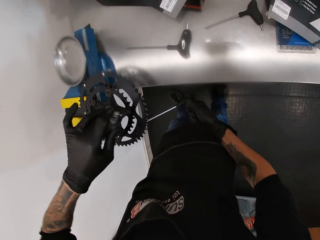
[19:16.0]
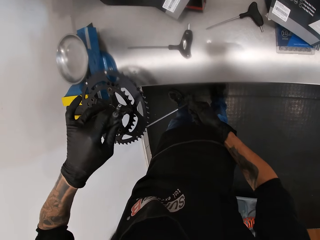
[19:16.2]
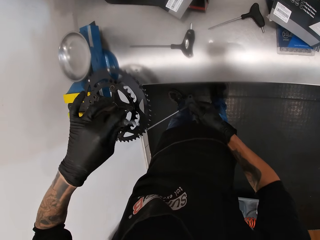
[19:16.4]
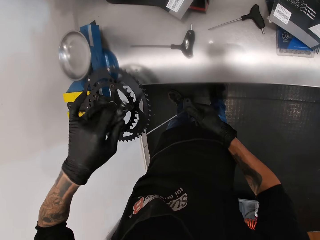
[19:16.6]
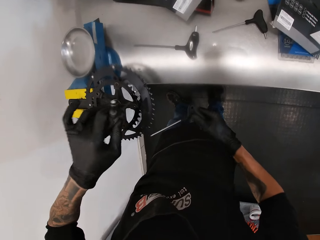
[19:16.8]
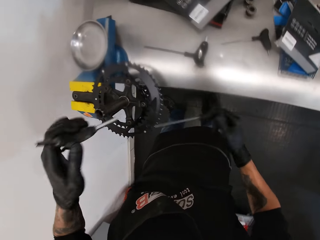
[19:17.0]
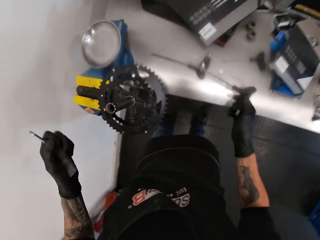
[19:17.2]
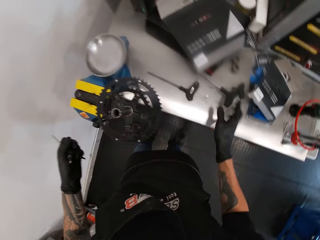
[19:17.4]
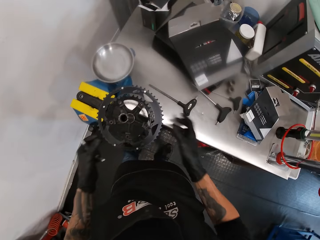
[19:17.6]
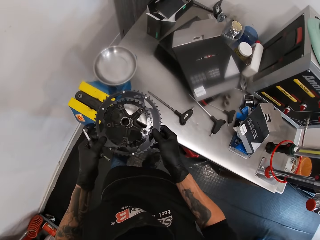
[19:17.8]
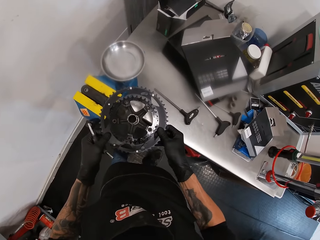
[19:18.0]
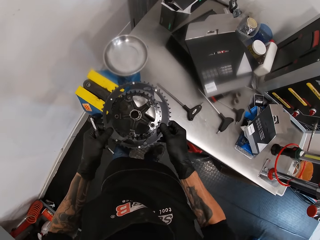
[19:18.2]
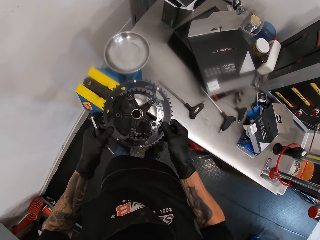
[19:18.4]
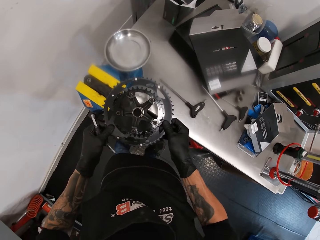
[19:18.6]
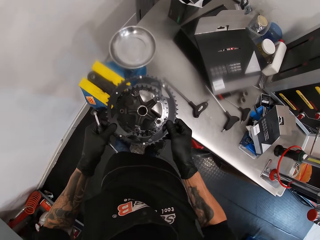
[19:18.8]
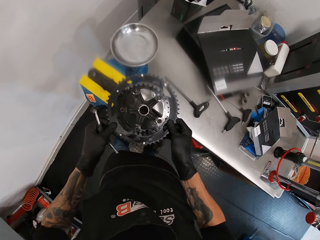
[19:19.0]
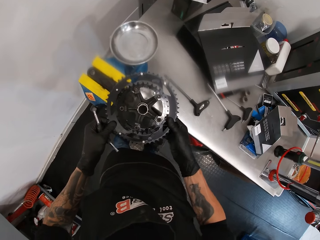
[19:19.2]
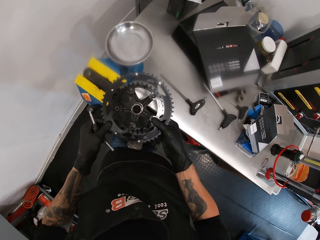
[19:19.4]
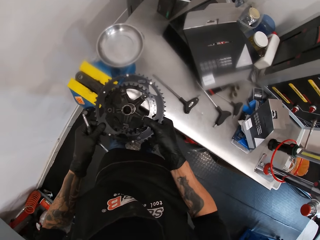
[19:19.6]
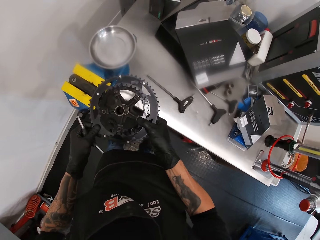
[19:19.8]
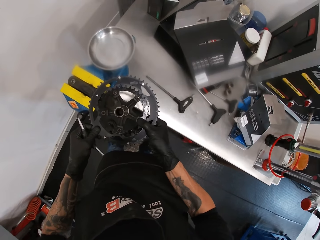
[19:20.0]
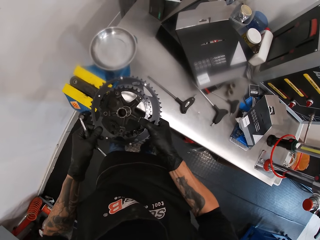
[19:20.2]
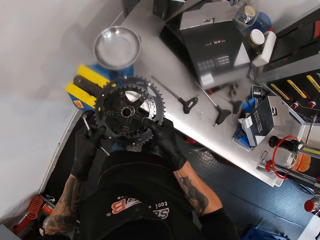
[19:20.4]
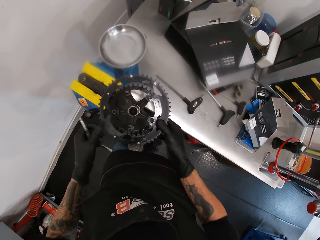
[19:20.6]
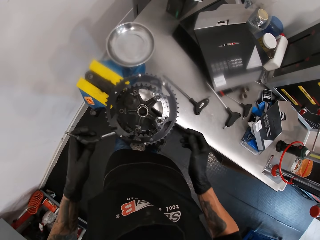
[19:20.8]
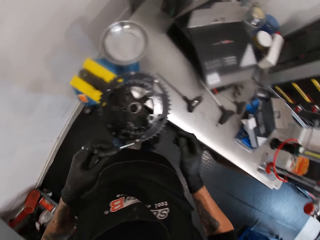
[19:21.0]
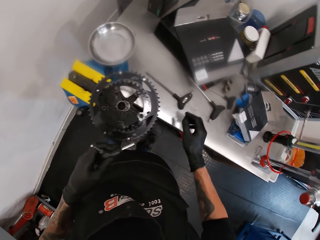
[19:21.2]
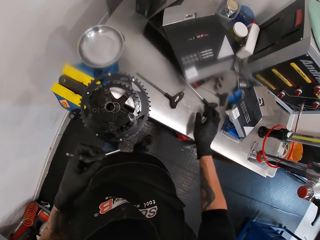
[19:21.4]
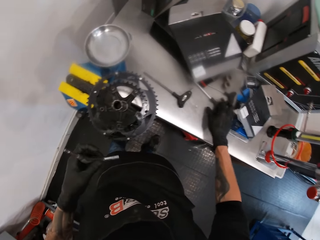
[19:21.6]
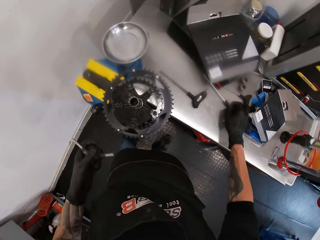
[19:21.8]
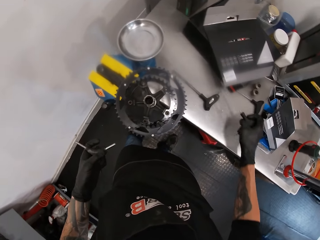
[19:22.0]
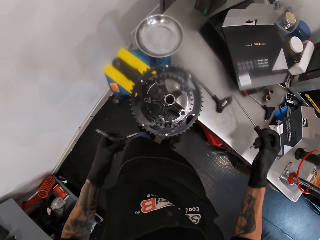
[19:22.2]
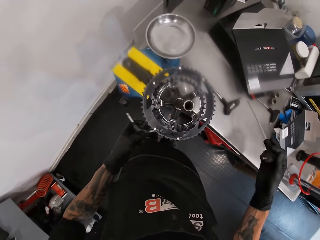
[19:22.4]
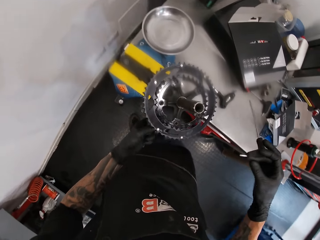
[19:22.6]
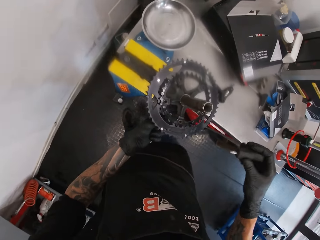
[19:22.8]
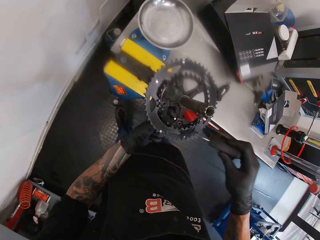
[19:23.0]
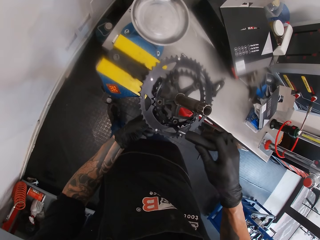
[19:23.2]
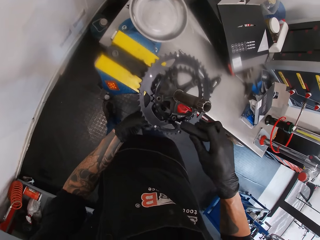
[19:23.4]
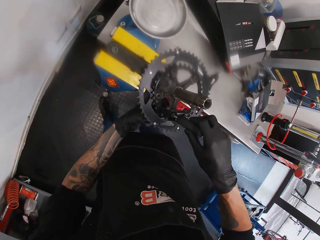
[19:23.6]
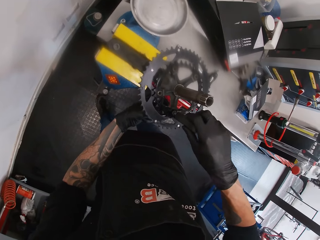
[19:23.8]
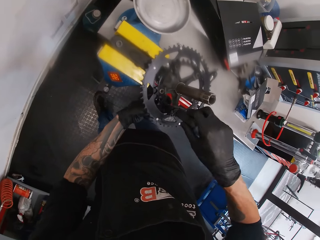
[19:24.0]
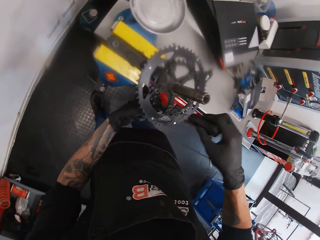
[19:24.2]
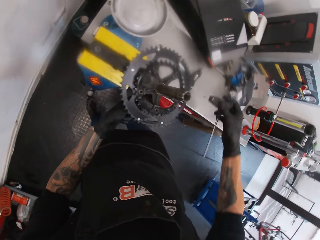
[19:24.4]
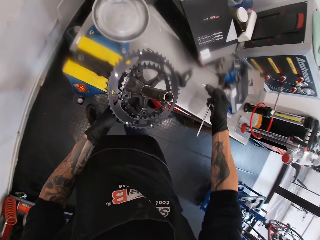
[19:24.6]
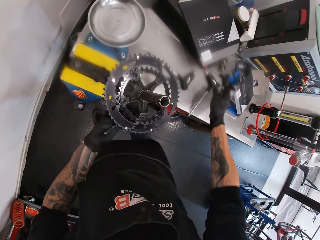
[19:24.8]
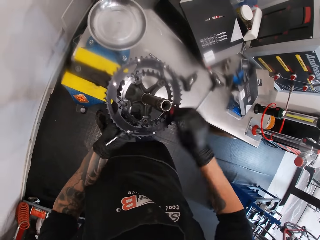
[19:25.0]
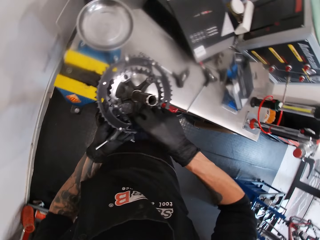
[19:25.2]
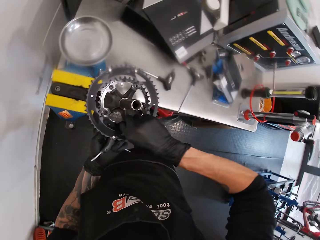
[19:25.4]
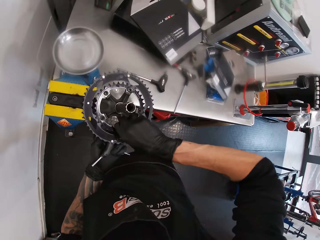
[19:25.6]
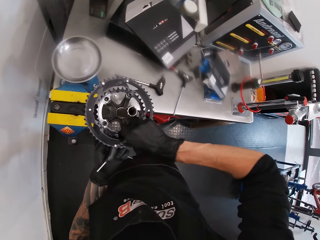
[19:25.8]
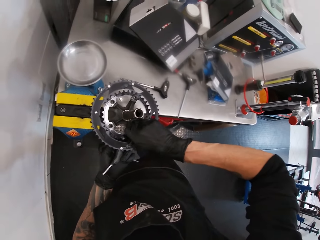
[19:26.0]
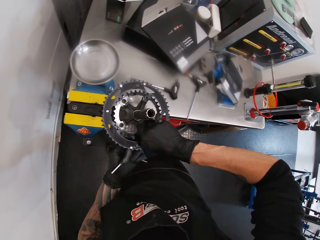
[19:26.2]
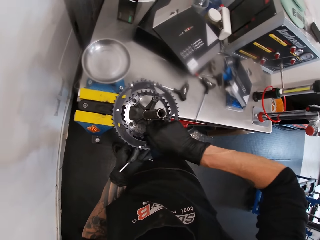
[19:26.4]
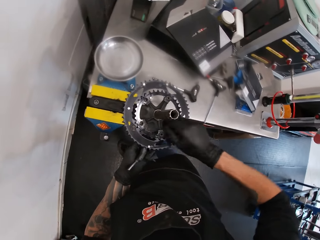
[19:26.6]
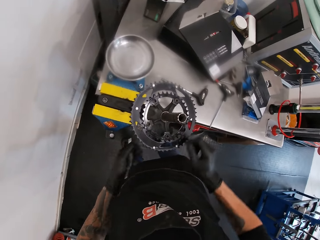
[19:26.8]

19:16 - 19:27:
The camera wearer removes the nut screwdriver in his right hand from the nut at the base of the chainring. He removes the nut screwdriver in his left hand from the bolt. He drops the nut screwdriver in his right hand on the workbench. He checks the firmness of the bolt on the chainring with his hands. He picks up the nut screwdriver from the workbench with his right hand. He fixes the nut screwdriver in his left hand on the nut at the base of the chainring. He places the nut screwdriver in his right hand on the bolt on top of the chainring. He drops the nut screwdriver in his right hand on the workbench. He turns the bolt with his right hand. He tightens the bolts.

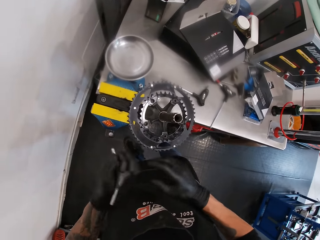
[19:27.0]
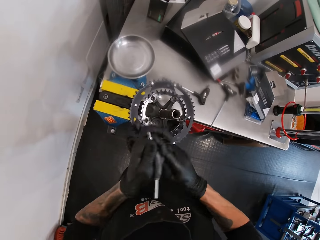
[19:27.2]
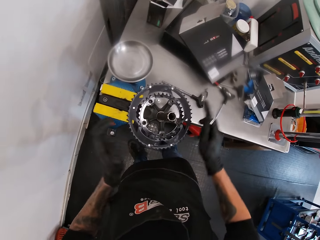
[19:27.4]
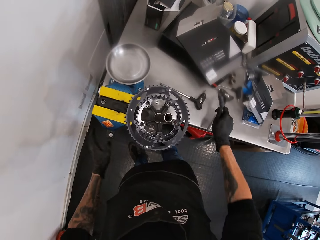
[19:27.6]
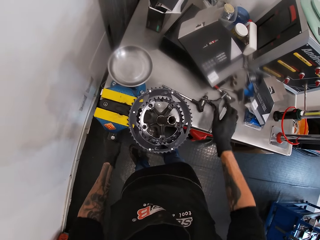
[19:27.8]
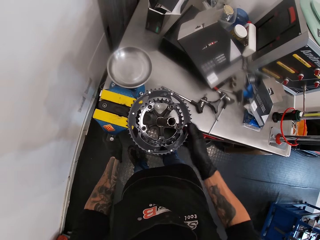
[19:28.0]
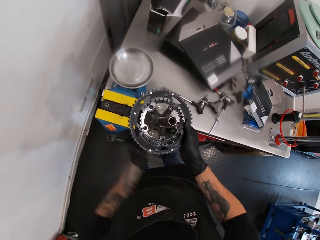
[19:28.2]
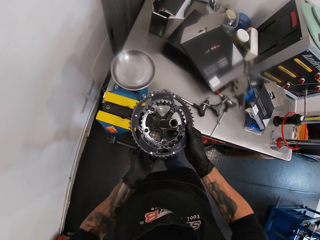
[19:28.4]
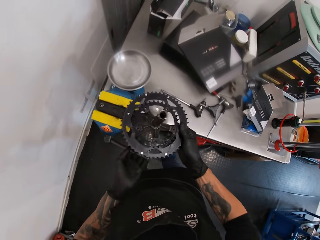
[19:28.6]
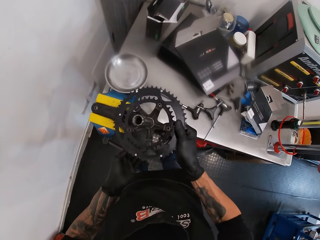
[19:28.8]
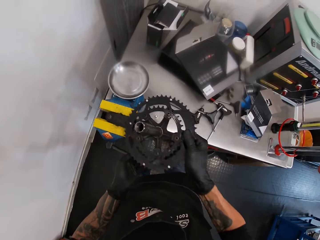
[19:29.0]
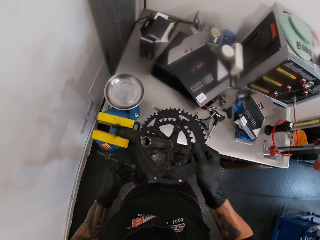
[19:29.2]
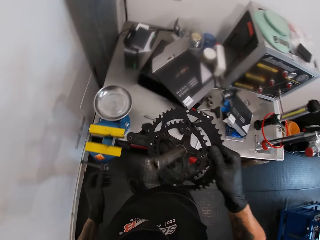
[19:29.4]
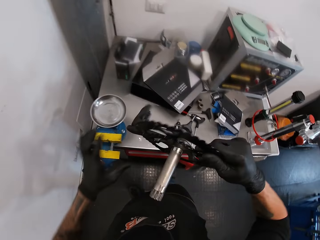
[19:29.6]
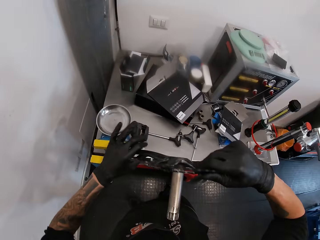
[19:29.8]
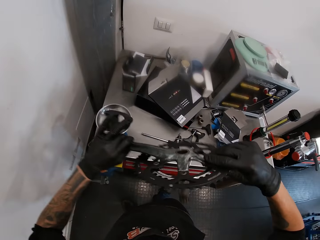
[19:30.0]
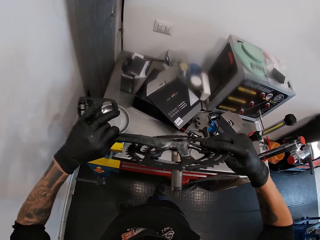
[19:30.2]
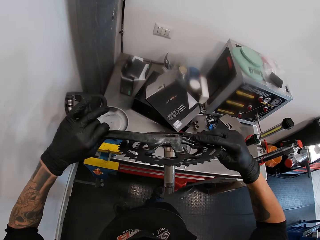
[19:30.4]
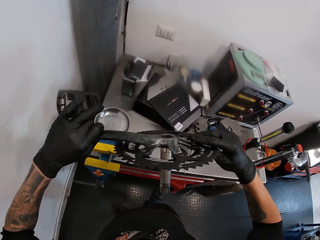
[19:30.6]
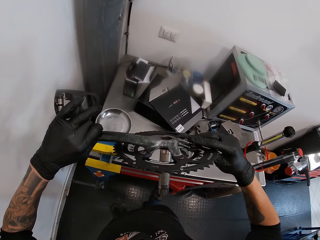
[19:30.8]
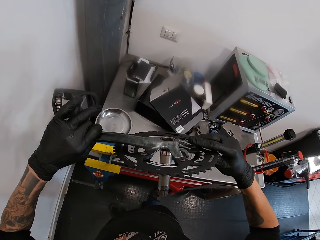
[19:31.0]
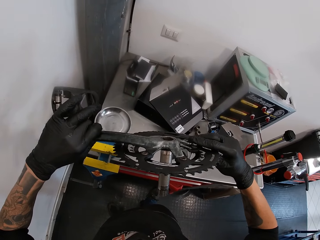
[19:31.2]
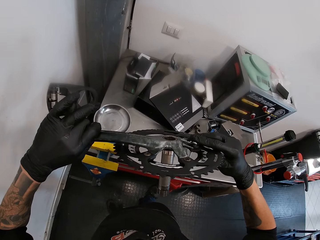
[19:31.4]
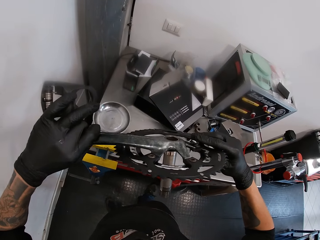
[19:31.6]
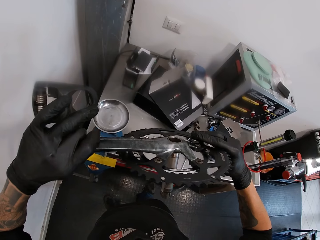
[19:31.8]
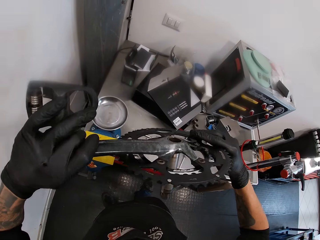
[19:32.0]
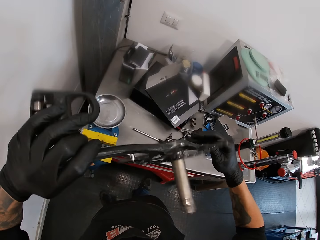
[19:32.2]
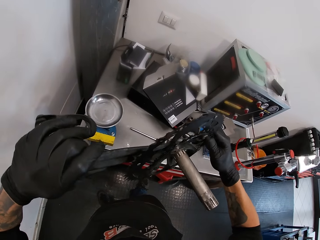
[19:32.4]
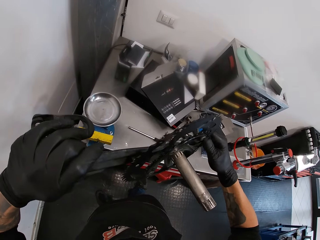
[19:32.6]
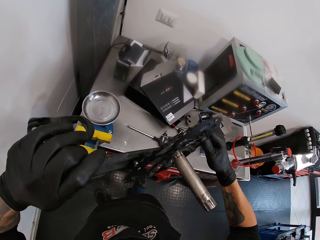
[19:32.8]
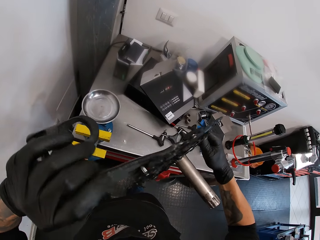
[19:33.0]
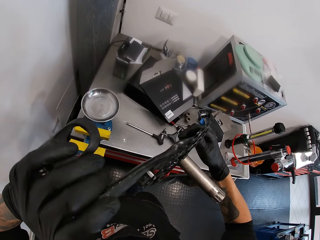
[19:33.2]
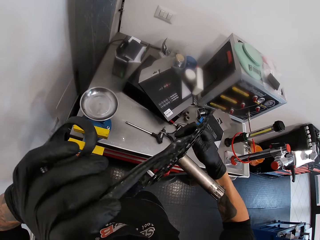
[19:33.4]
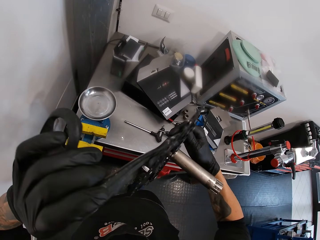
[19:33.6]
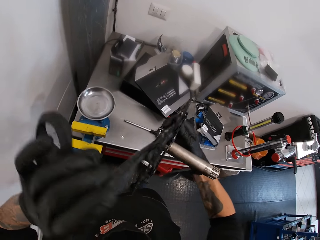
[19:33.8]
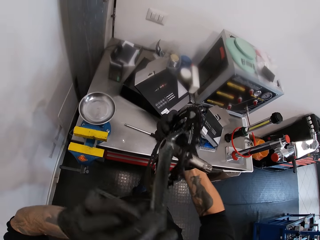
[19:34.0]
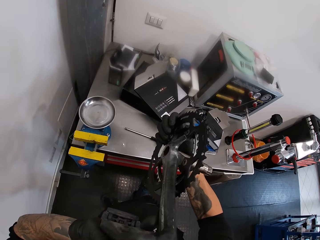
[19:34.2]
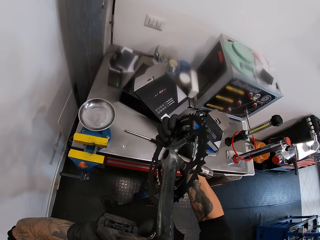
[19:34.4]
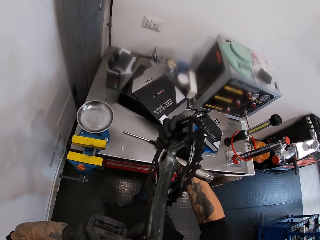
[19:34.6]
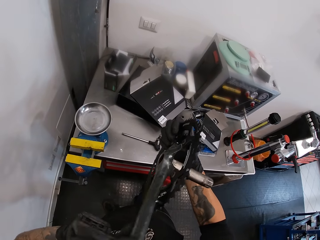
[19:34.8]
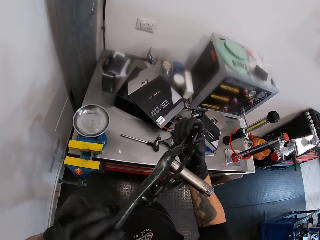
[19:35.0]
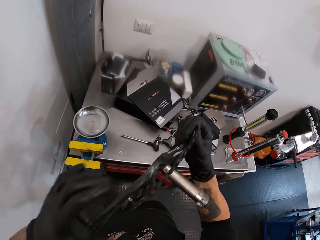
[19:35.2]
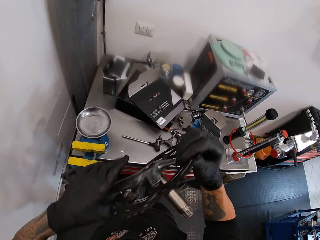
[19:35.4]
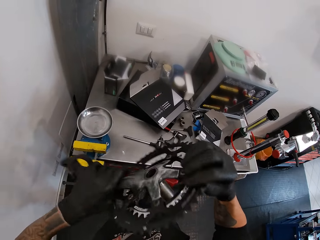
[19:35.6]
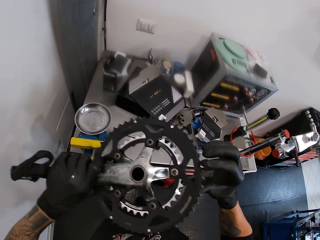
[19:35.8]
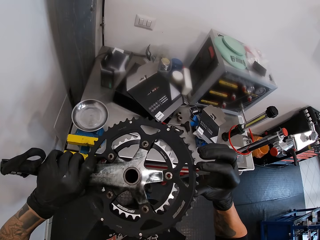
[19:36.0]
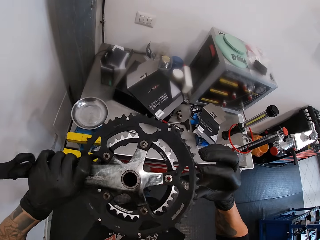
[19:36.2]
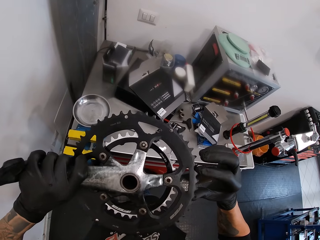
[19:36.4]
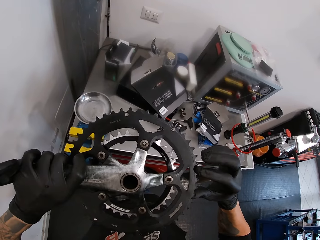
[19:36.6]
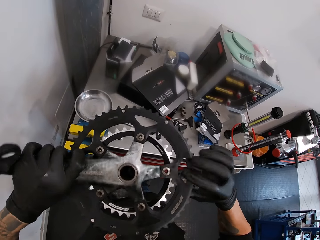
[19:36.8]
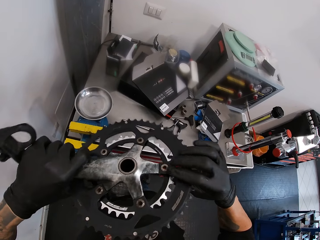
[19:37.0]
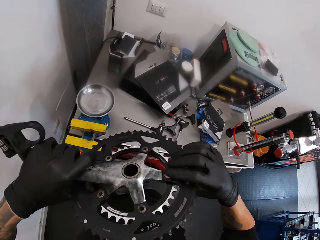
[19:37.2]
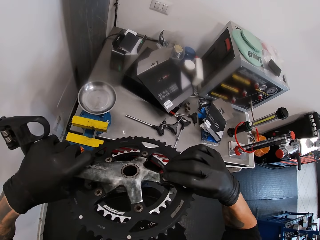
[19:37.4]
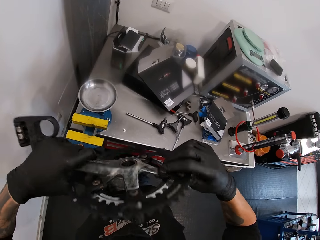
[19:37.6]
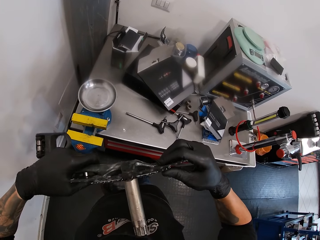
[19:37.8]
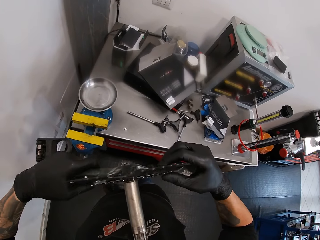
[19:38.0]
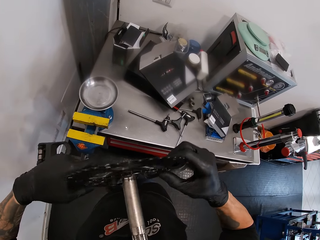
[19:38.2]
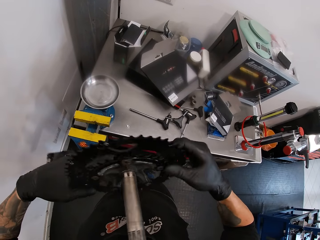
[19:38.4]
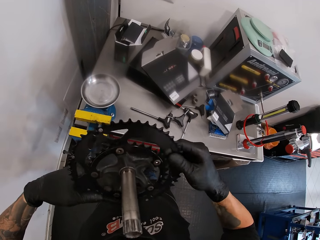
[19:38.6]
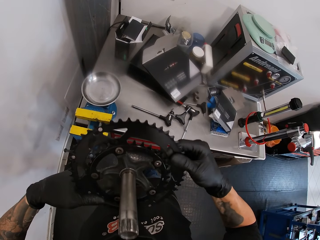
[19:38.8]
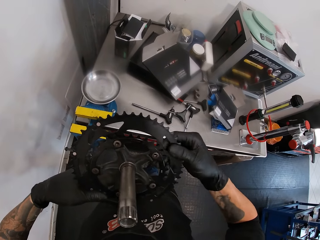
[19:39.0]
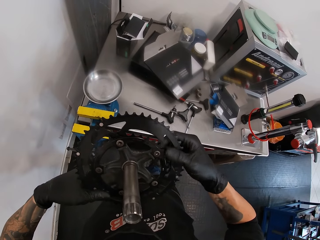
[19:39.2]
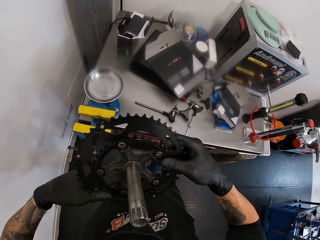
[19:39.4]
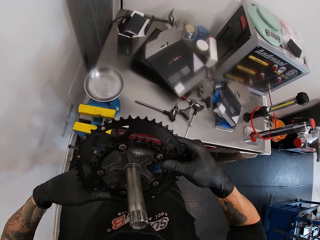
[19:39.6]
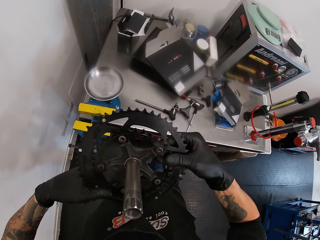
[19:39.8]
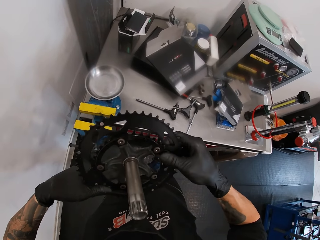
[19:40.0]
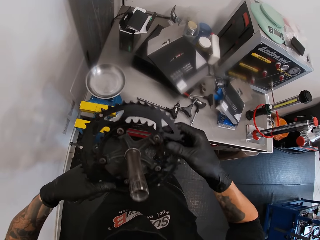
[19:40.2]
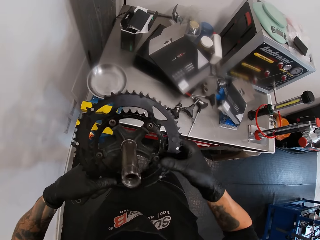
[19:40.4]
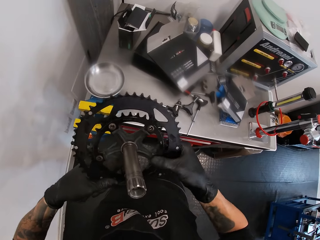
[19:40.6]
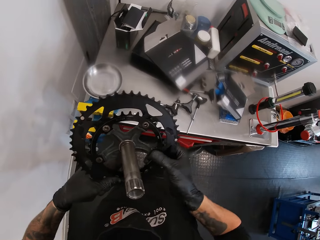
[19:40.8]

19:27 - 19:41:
The camera wearer passes the nut screwdriver from his left hand to his right hand. He drops the nut screwdriver in his right hand on the workbench. He turns the handle of the benchwork vice with his left hand. He removes the chainring or rim from the sliding jaw of the benchwork vice with his right hand. He holds the chainring in his hands. He examines the chainring in his hands. He looks at the rim.
